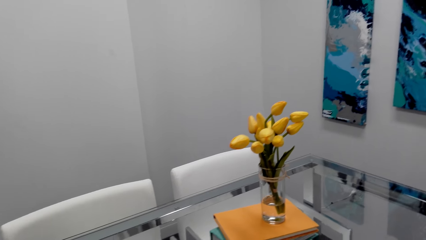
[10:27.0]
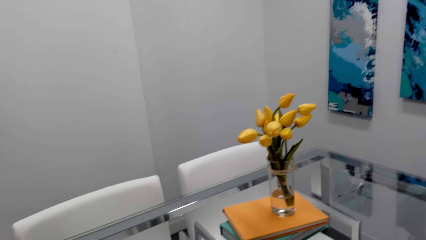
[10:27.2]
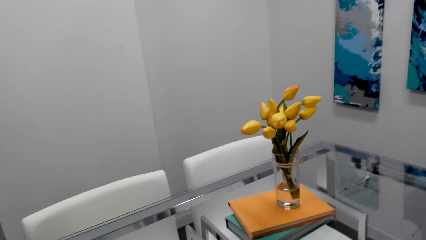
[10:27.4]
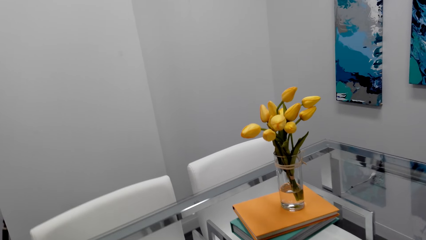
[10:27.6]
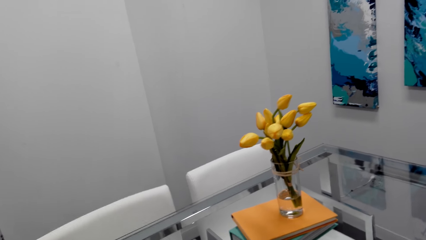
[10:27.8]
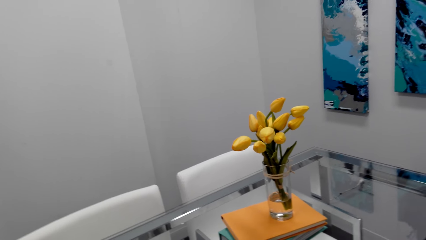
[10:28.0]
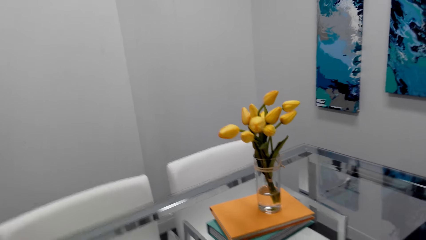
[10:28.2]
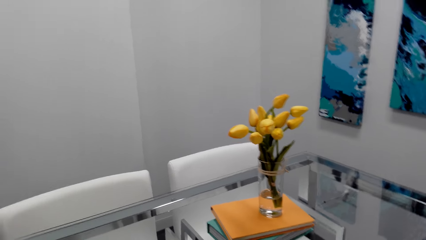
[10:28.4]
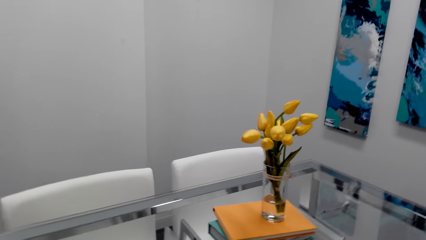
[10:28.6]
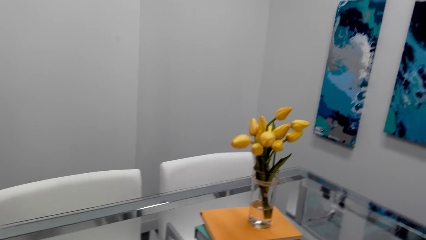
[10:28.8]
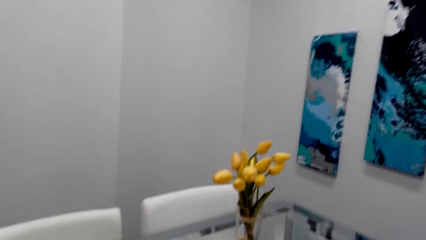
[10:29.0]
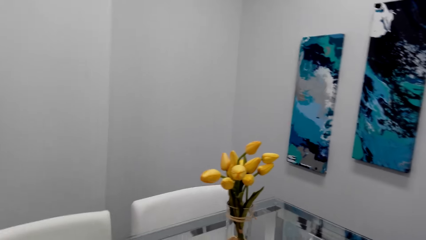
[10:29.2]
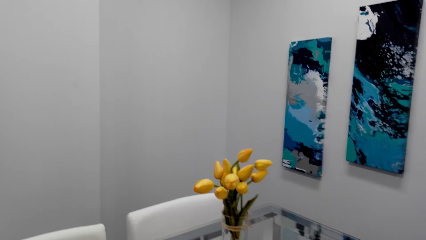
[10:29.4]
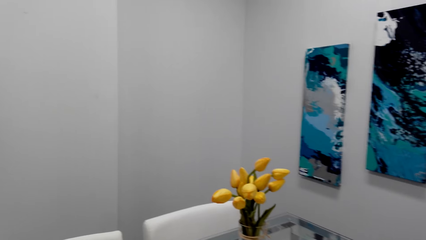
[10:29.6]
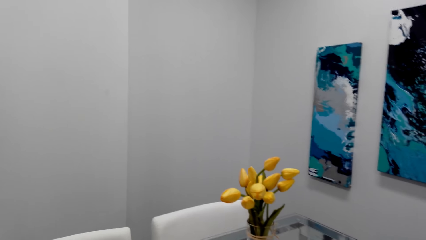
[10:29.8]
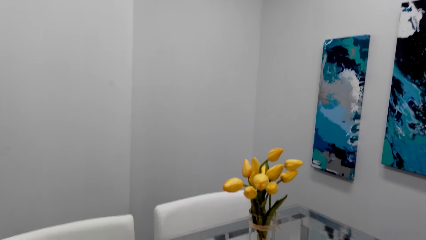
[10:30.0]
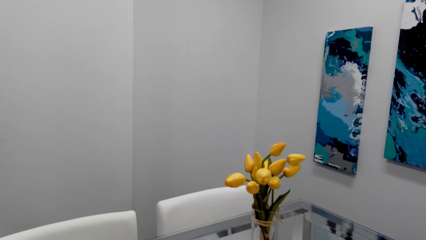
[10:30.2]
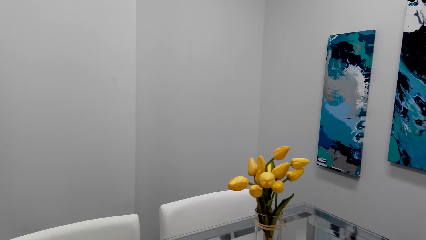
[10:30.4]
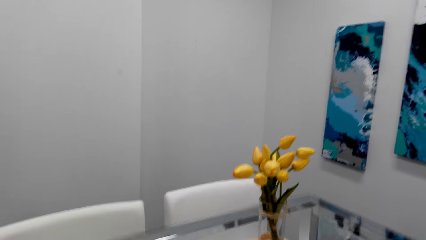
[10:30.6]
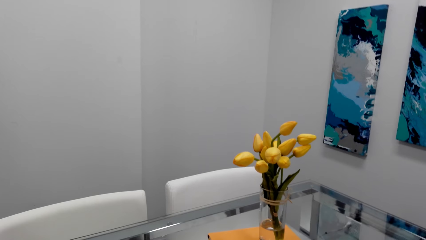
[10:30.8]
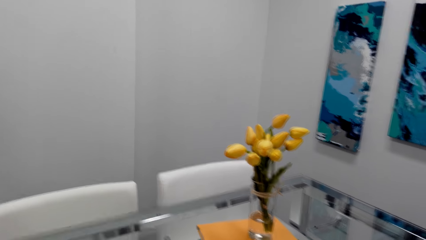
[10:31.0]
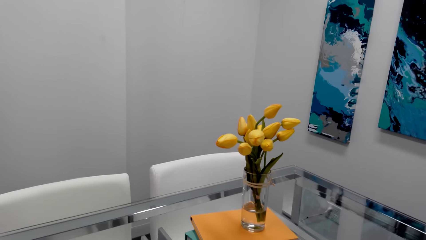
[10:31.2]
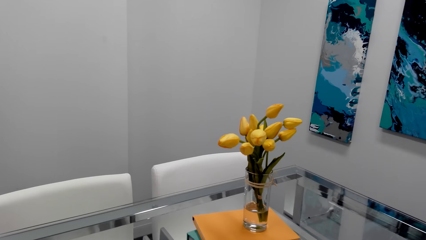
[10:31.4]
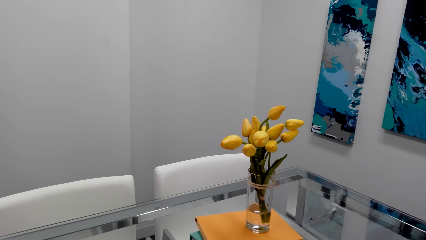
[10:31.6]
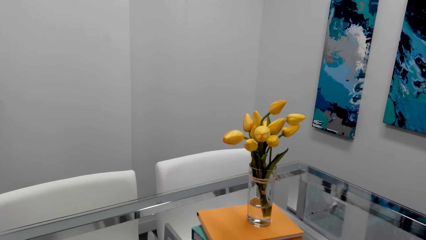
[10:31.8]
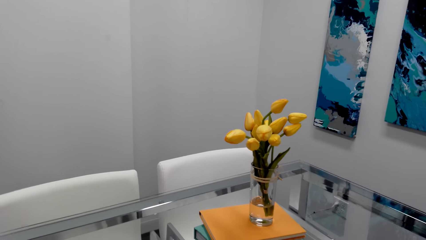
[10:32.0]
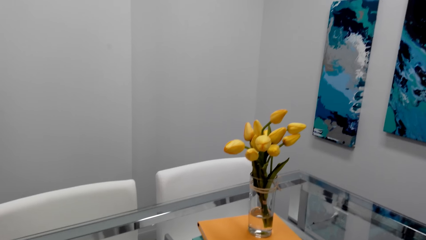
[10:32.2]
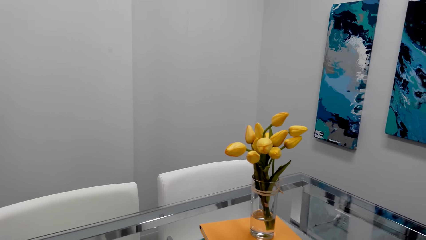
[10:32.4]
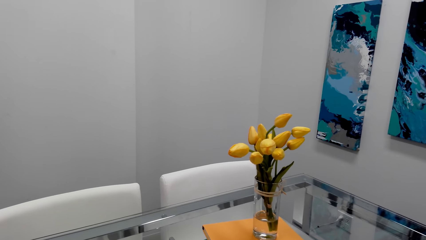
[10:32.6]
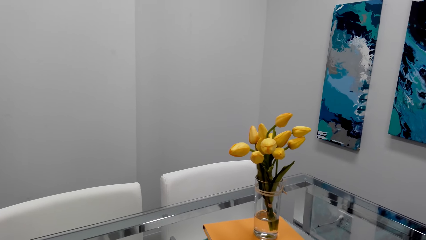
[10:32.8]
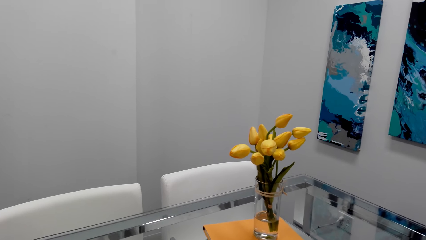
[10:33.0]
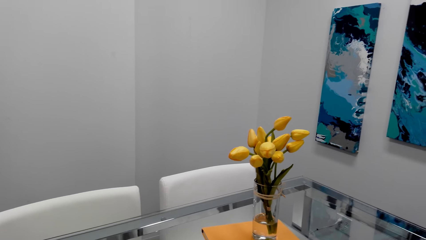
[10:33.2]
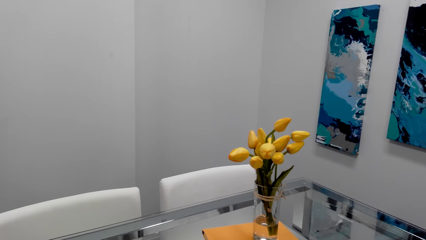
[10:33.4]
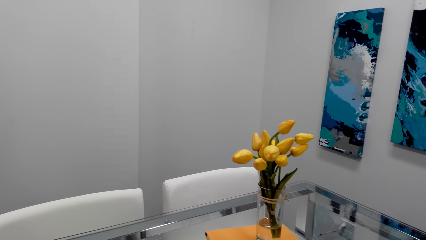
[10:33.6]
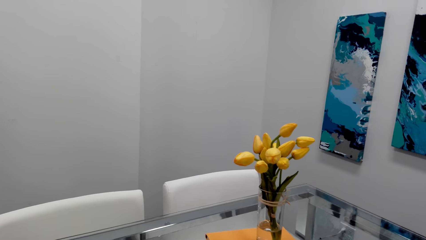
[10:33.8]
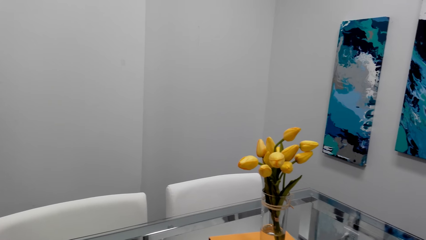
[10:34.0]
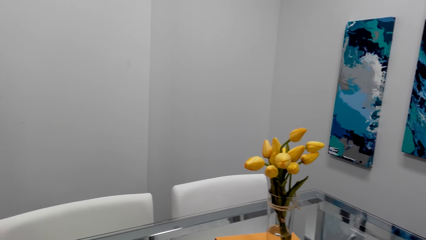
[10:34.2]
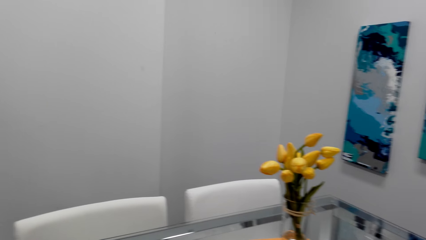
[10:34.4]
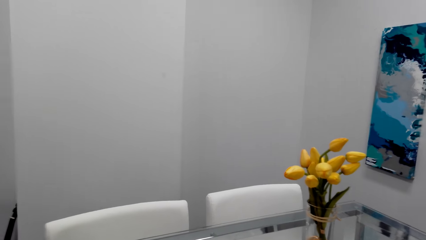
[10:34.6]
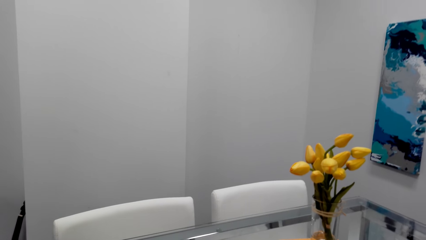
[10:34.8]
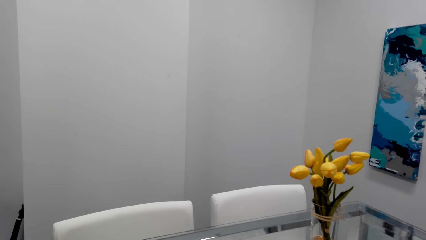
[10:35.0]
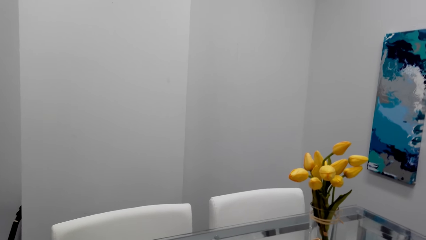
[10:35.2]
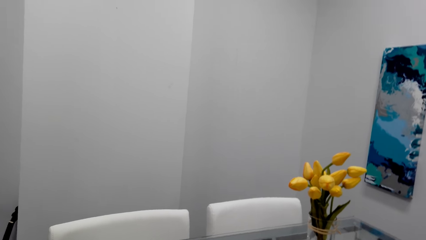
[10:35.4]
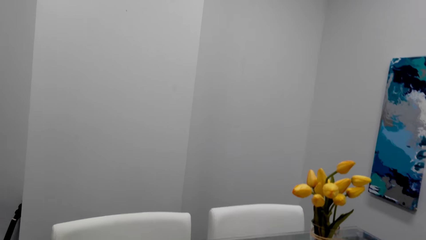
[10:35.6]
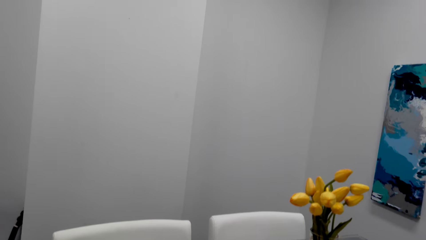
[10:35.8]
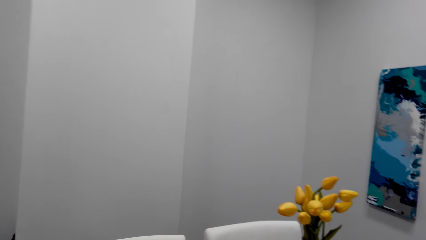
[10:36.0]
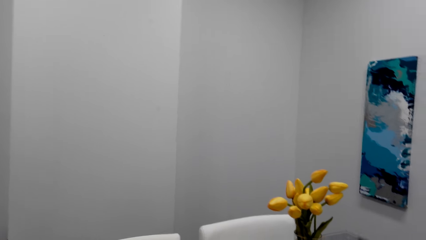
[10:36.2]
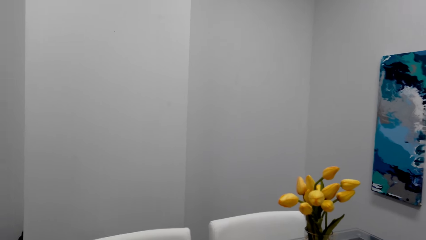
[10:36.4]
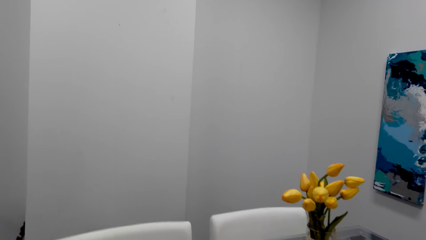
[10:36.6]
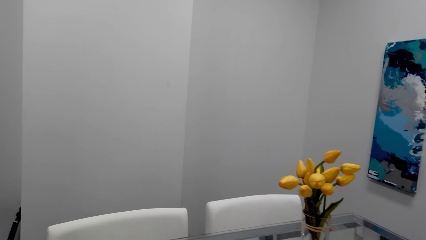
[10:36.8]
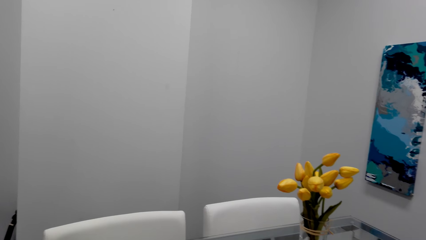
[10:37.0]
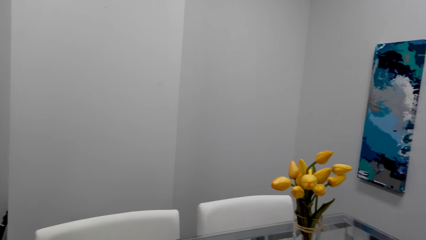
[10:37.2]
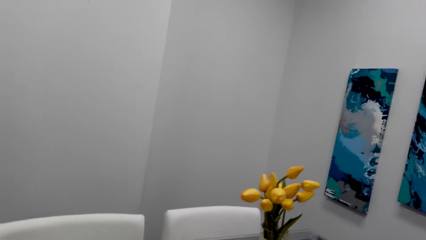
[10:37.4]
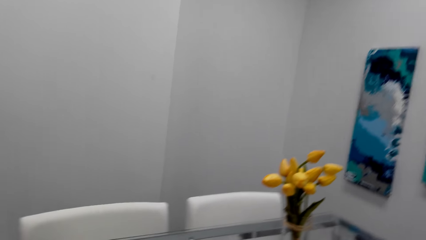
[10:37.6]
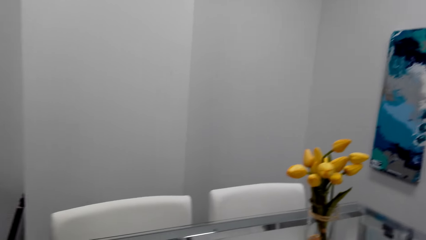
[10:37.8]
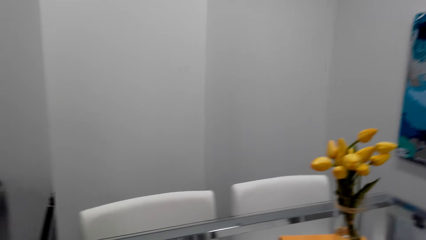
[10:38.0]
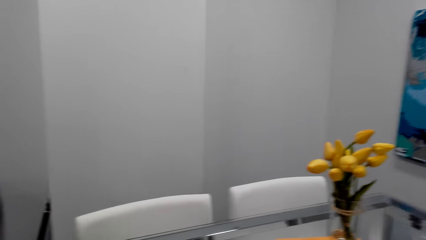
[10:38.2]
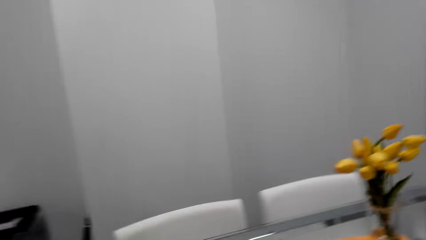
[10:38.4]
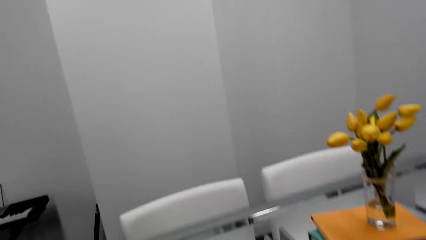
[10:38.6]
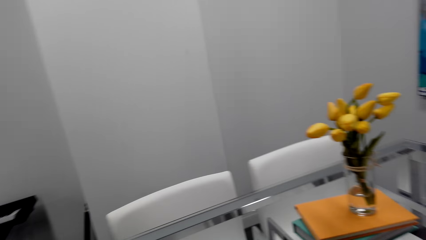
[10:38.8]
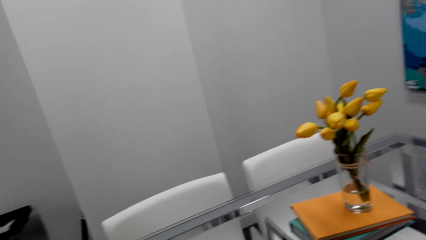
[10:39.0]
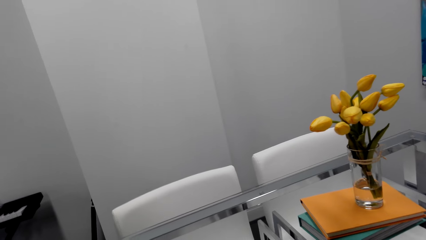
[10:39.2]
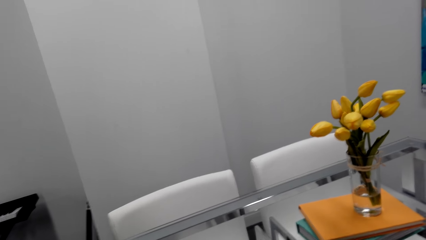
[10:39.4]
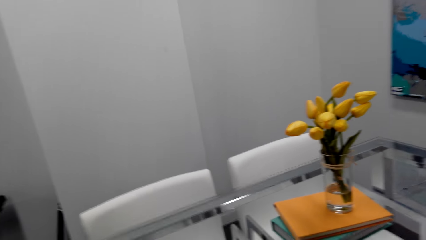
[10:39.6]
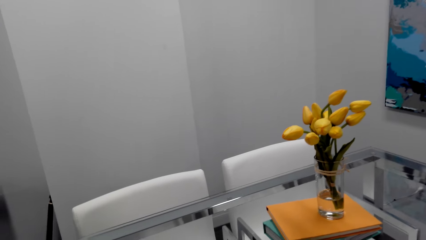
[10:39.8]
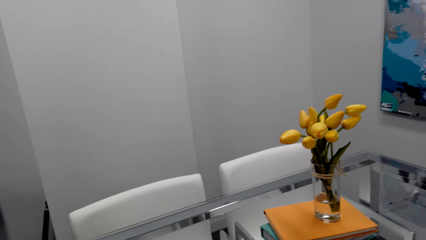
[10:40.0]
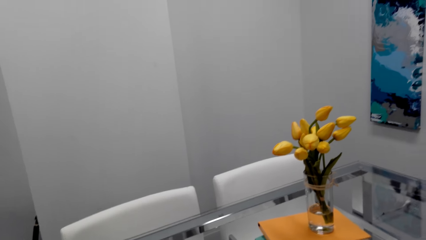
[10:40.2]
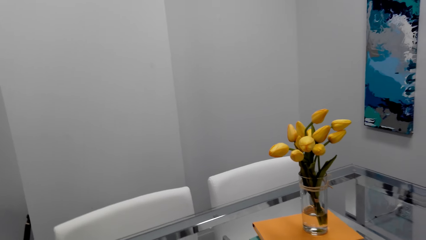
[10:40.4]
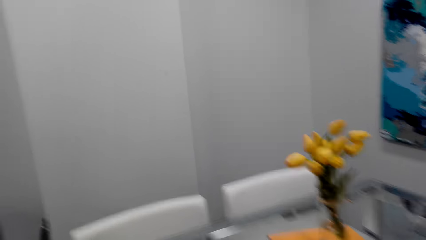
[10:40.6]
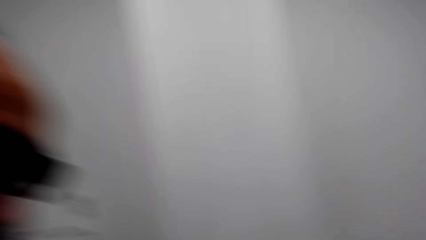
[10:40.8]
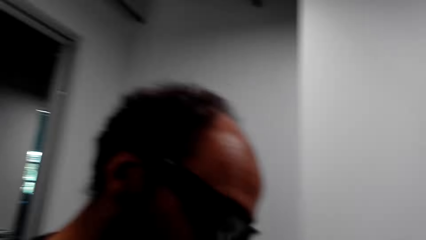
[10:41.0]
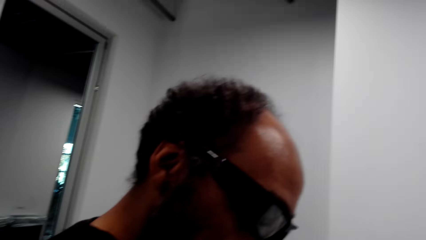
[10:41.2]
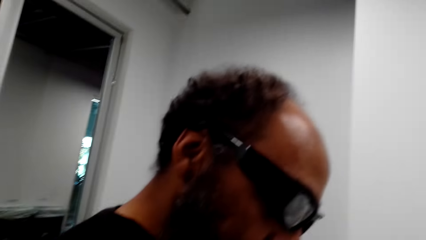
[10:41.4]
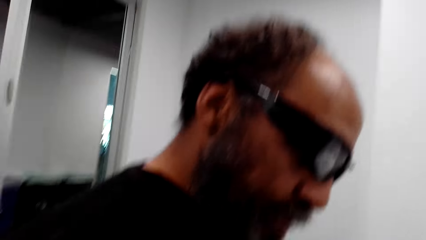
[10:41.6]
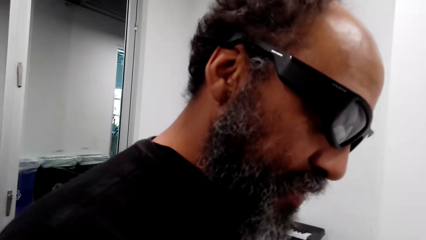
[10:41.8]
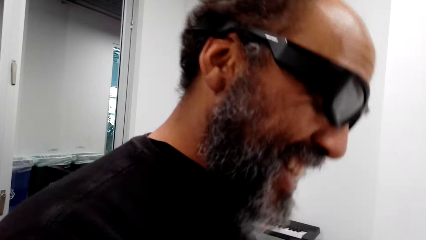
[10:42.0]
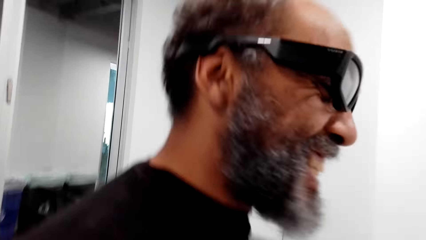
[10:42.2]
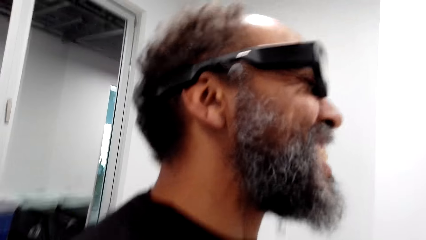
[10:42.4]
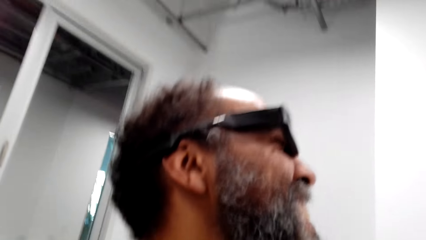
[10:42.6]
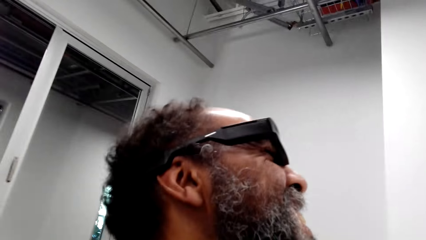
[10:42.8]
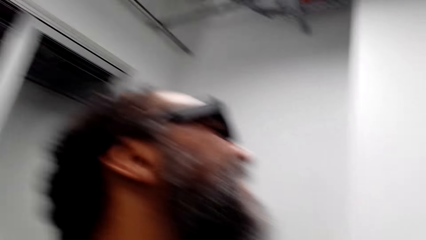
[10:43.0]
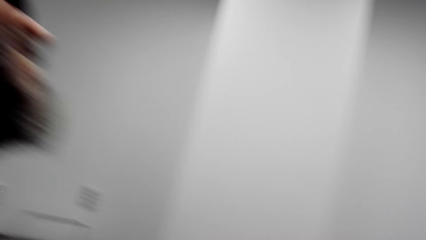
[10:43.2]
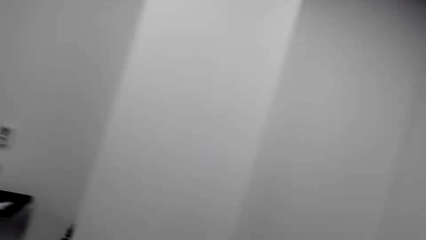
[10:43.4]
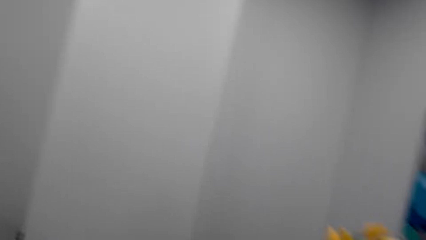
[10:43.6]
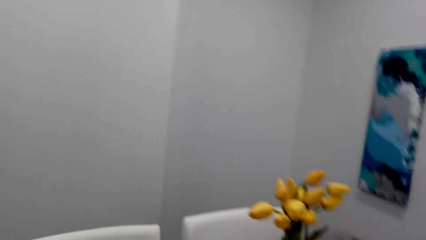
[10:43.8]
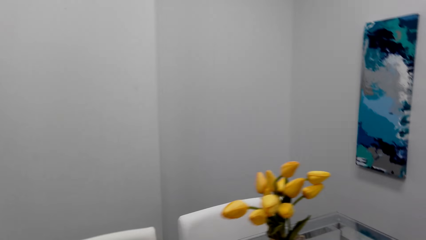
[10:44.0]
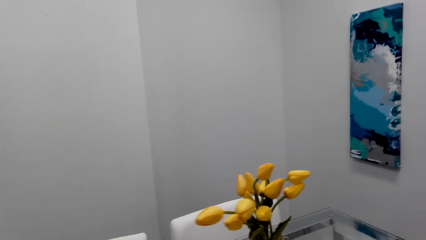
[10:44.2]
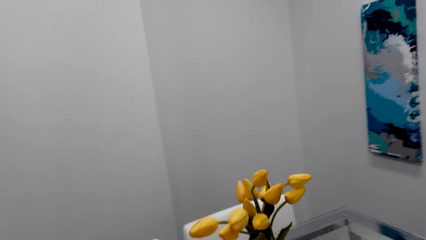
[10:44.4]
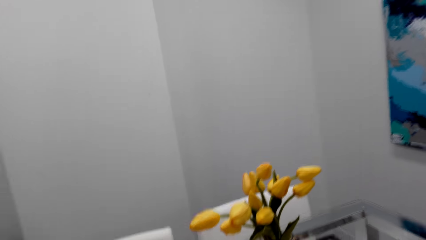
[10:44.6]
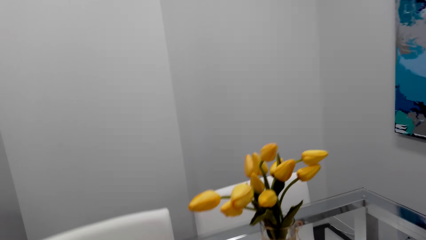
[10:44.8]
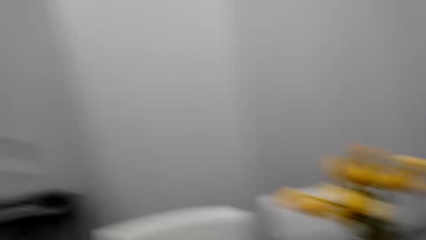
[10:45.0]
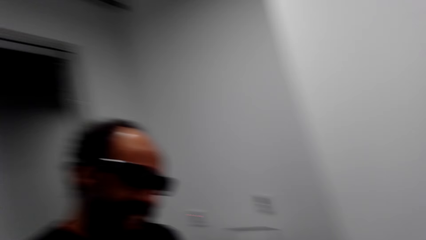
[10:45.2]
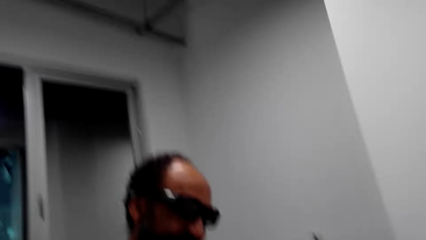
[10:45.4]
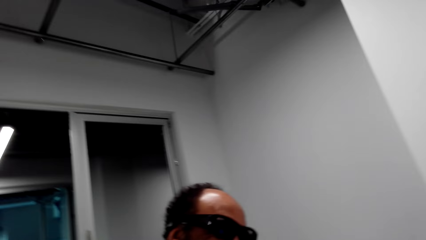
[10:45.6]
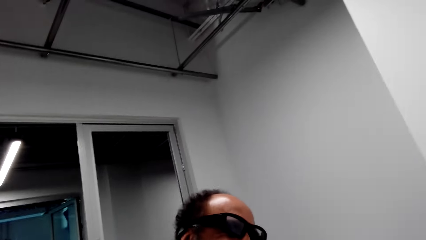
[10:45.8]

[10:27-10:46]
The camera wearer talks with the man. They look at the flower. They look at the man. They look at the flower.
